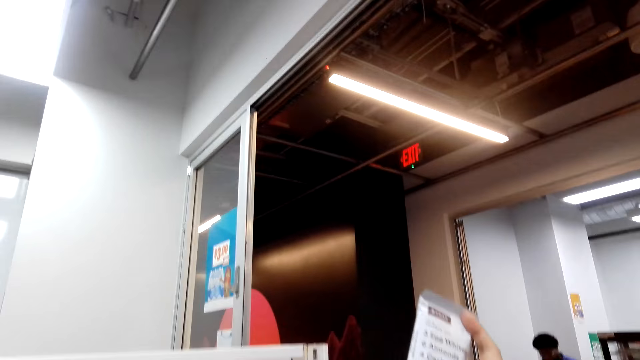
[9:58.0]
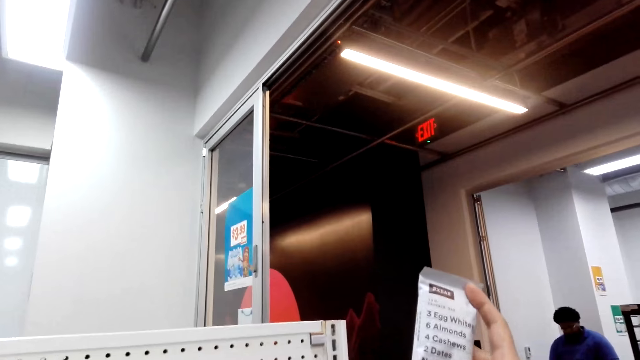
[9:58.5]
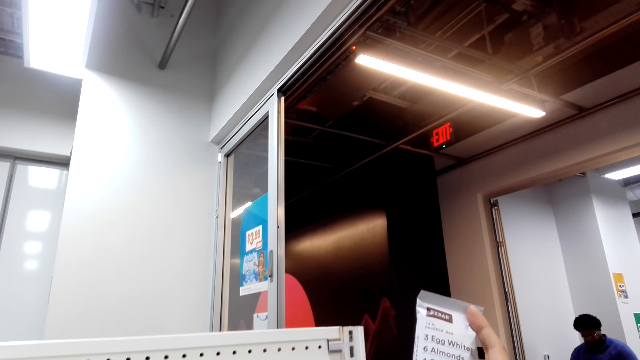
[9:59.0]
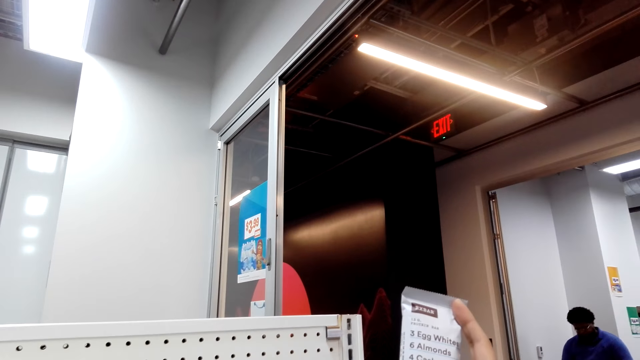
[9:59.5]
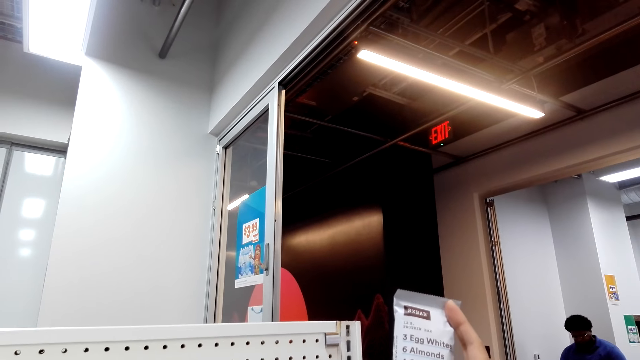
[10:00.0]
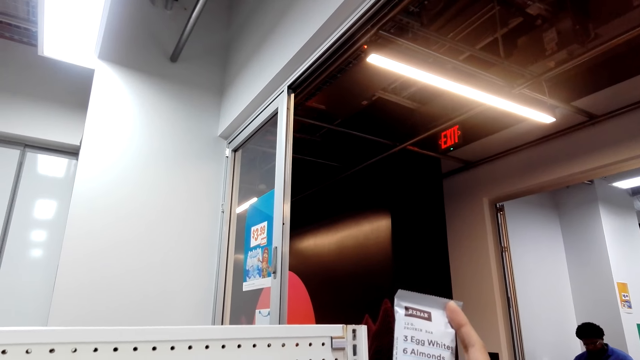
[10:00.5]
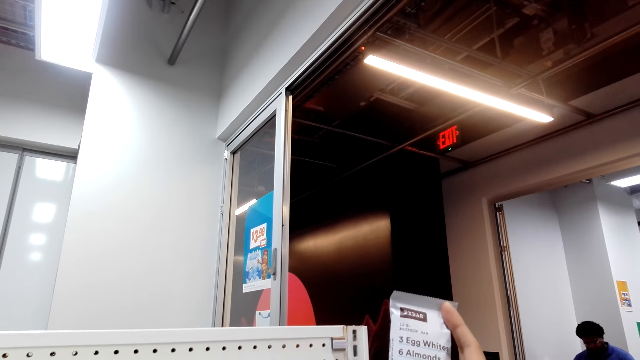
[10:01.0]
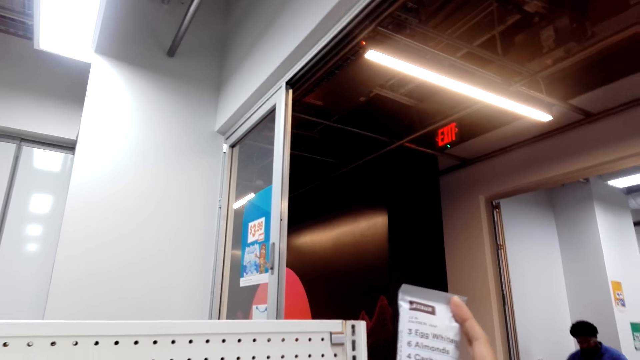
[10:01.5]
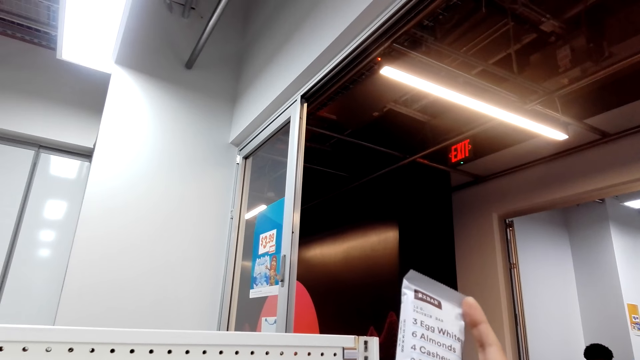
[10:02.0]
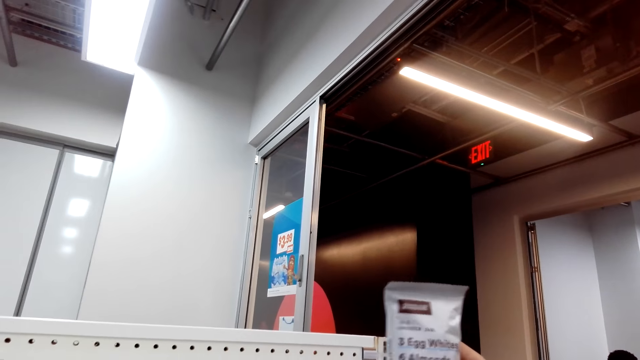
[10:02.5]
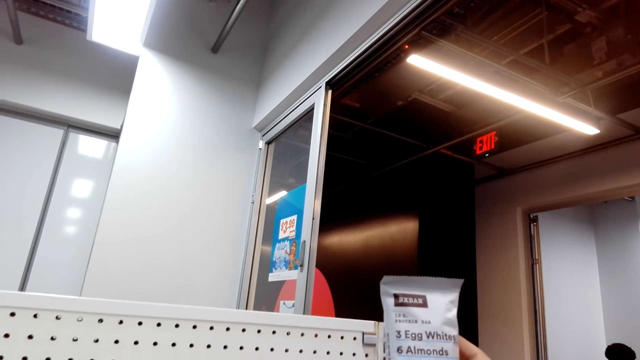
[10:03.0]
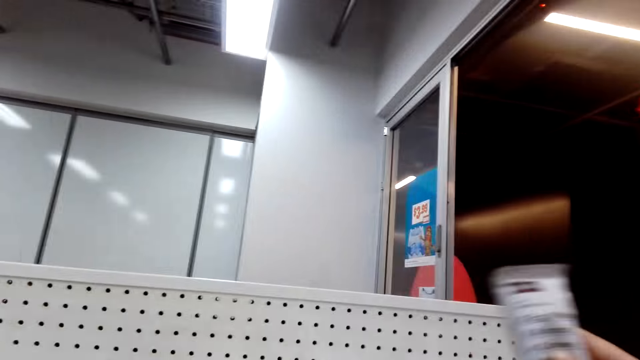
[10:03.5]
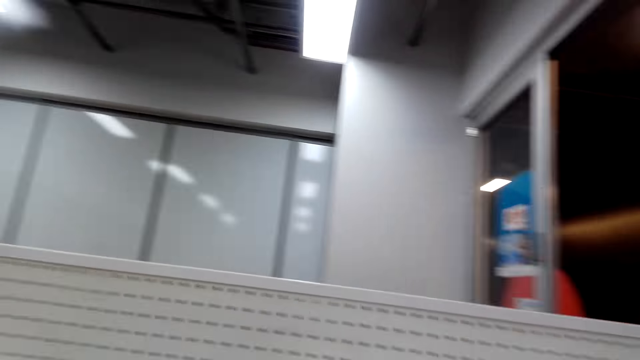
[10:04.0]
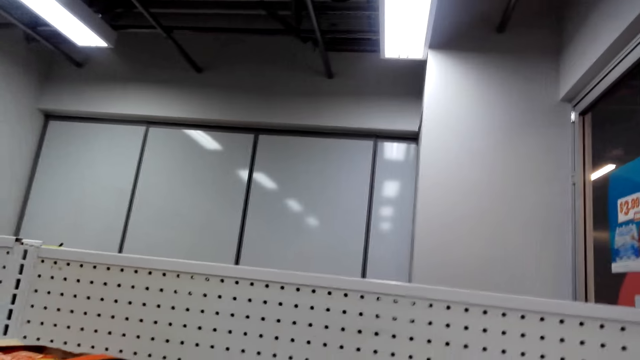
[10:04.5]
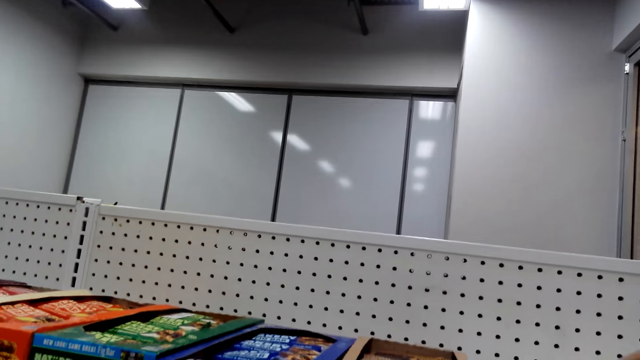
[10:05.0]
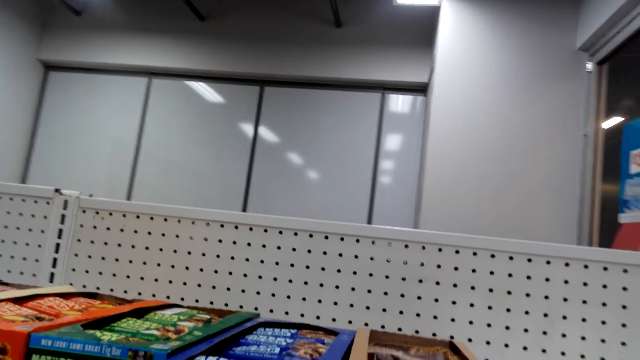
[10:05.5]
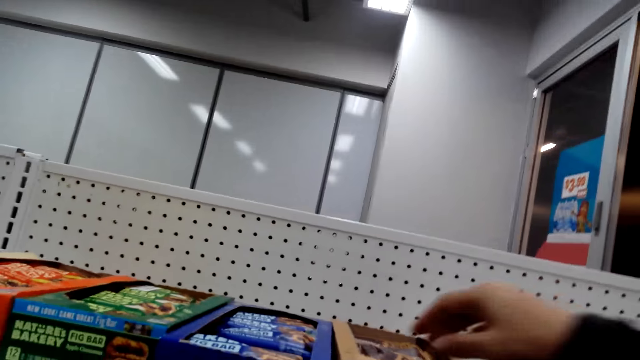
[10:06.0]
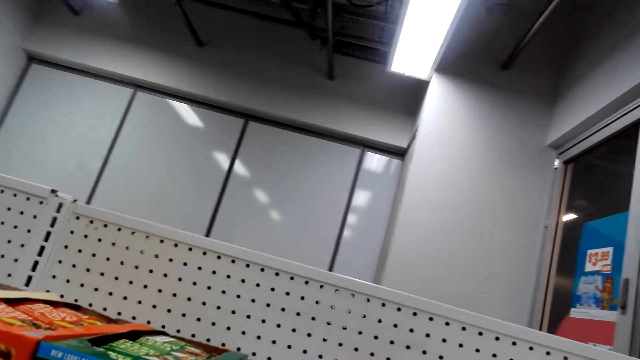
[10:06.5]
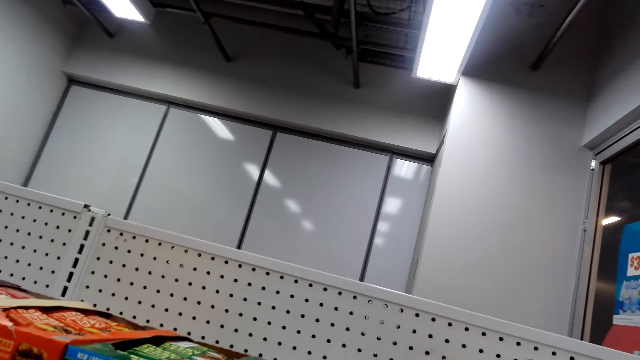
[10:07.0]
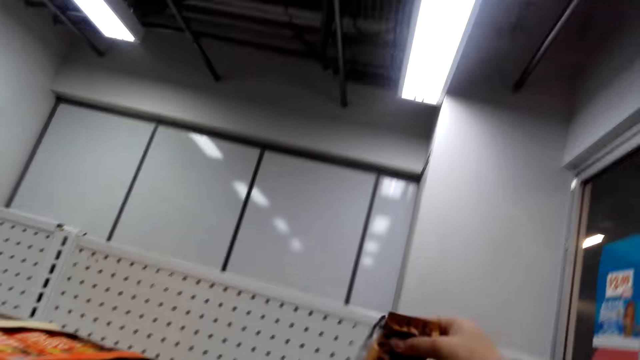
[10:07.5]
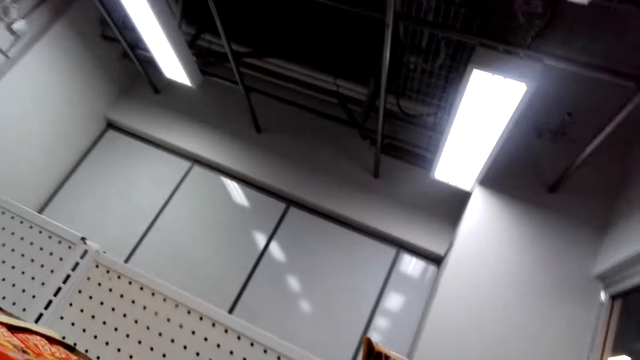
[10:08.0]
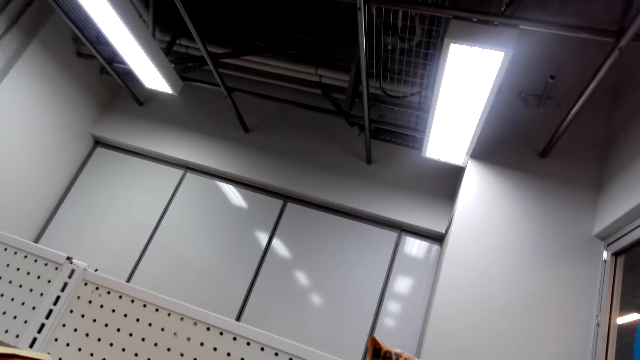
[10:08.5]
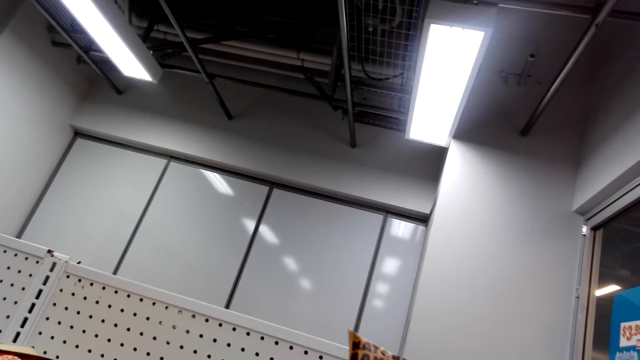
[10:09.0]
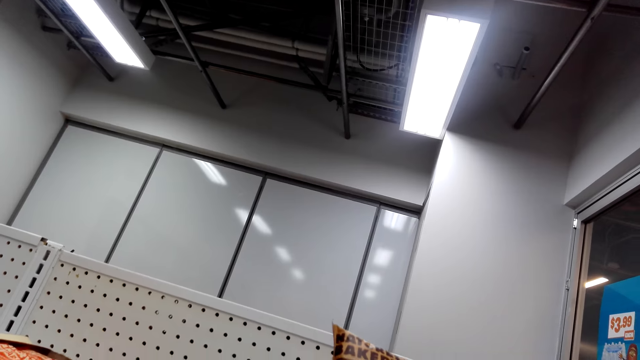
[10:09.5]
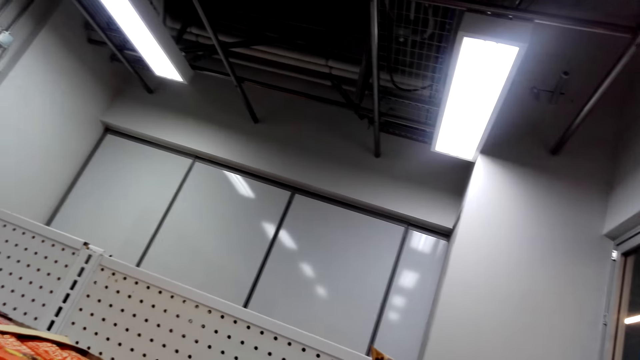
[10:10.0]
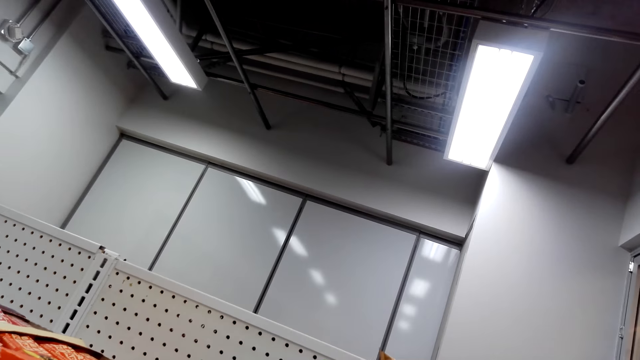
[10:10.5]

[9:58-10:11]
The camera wearer reads on the bar. They put the bar back to the shelf. They pick the nutrition bars from the shelf. They talk with a woman.

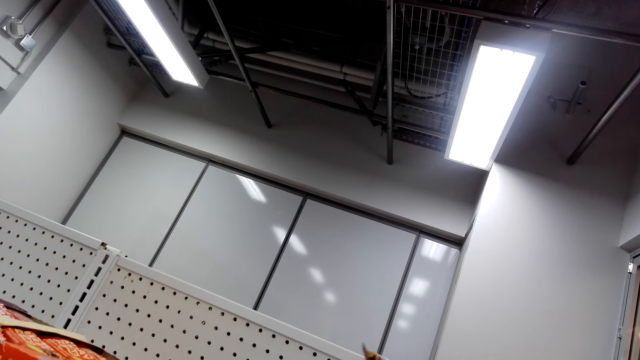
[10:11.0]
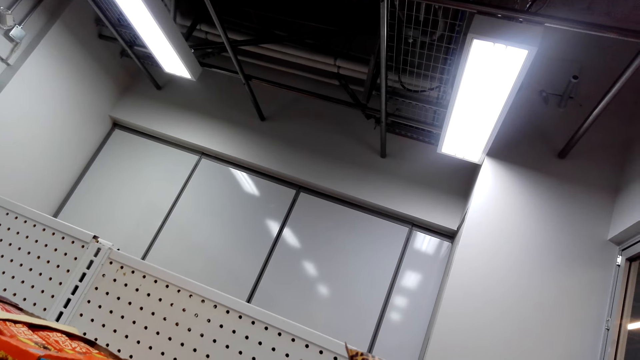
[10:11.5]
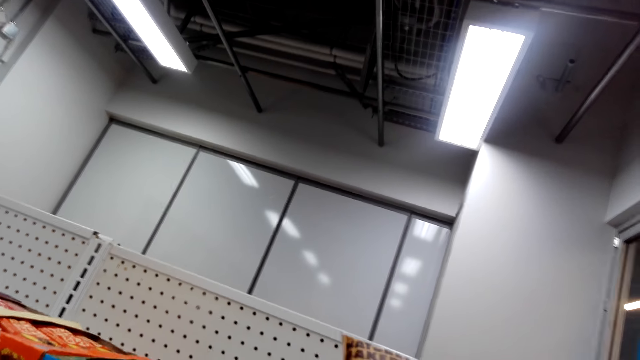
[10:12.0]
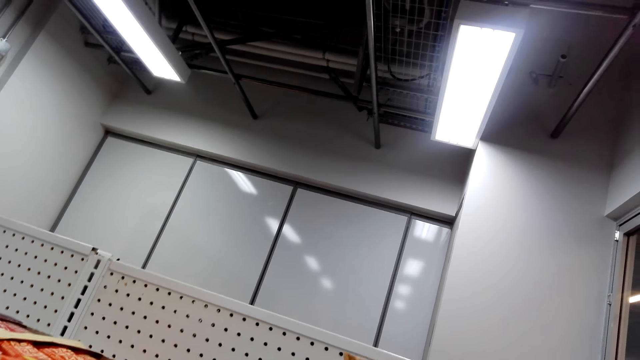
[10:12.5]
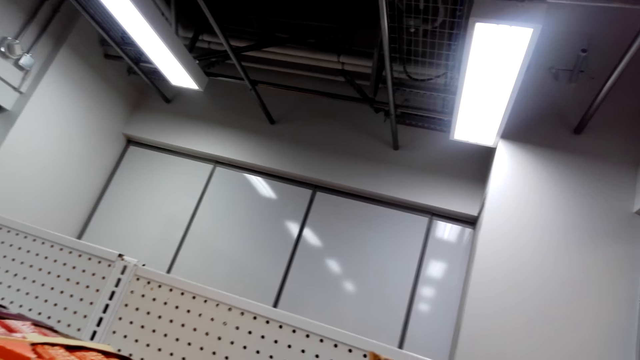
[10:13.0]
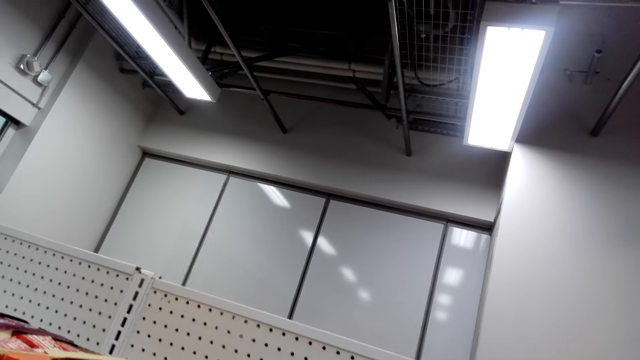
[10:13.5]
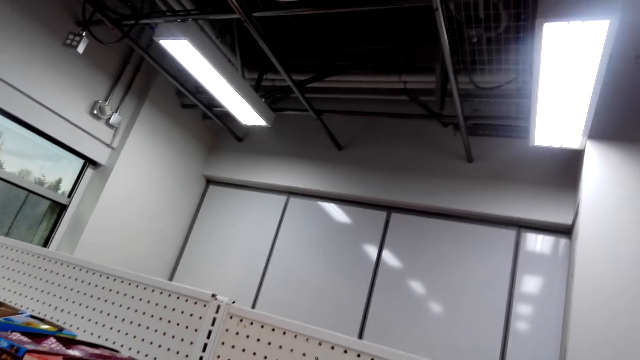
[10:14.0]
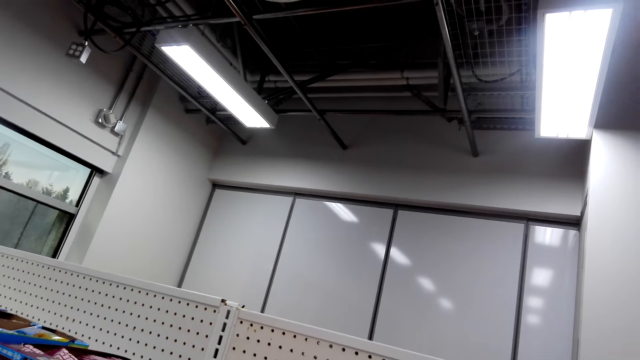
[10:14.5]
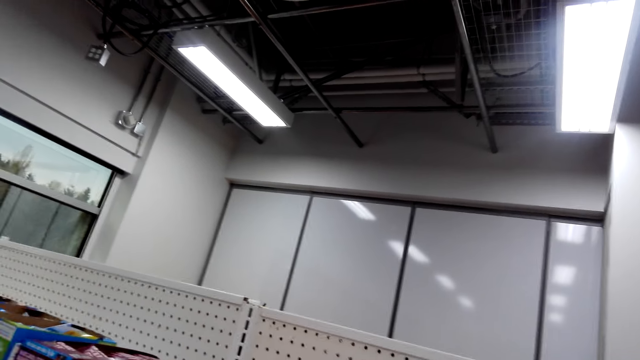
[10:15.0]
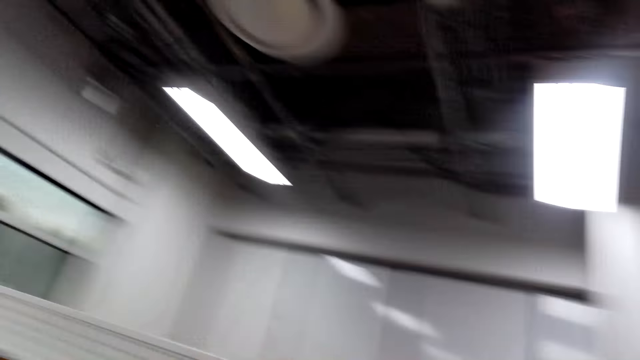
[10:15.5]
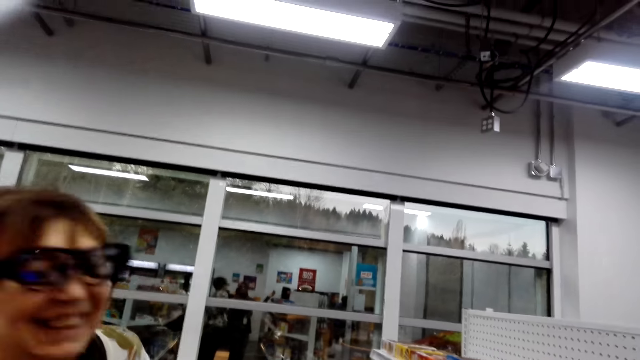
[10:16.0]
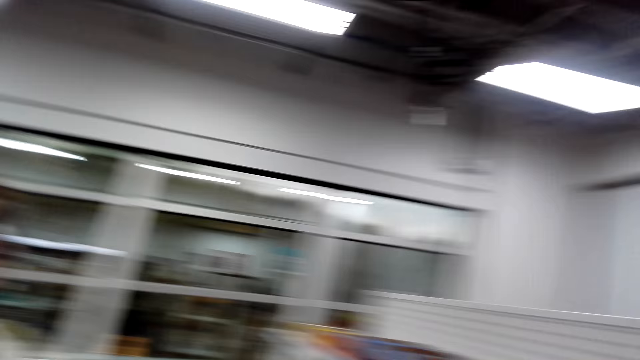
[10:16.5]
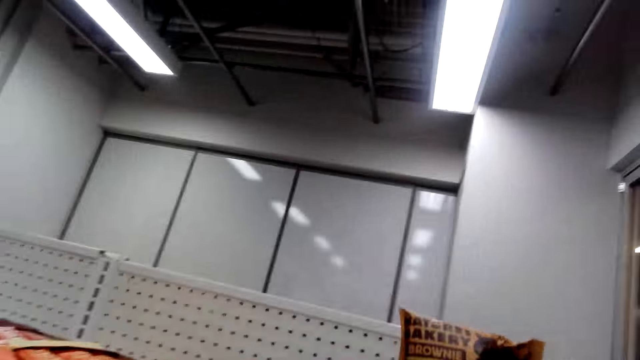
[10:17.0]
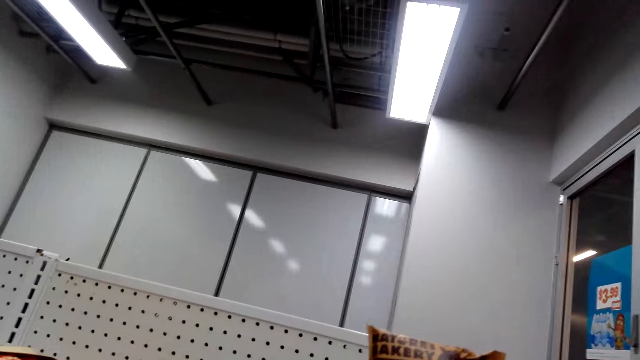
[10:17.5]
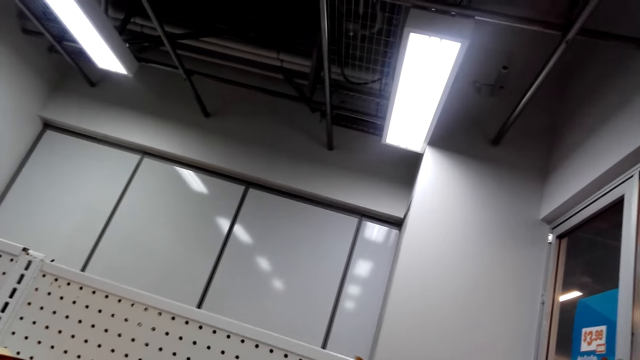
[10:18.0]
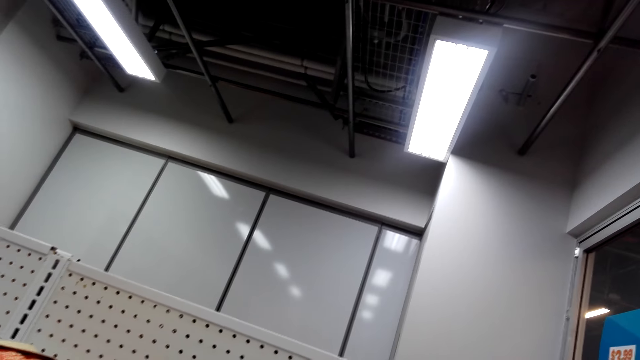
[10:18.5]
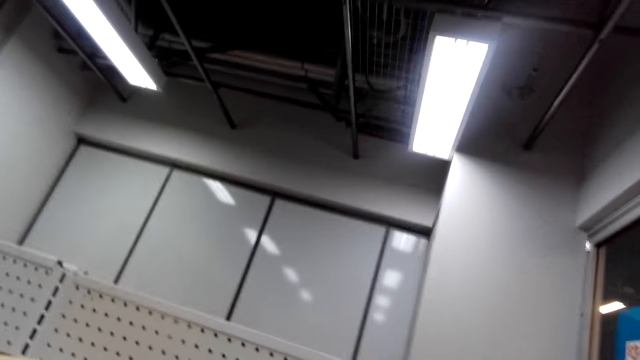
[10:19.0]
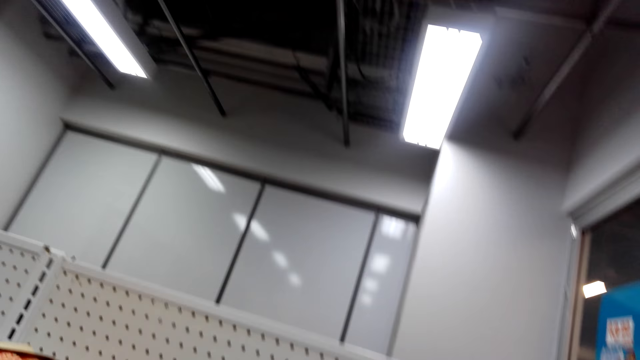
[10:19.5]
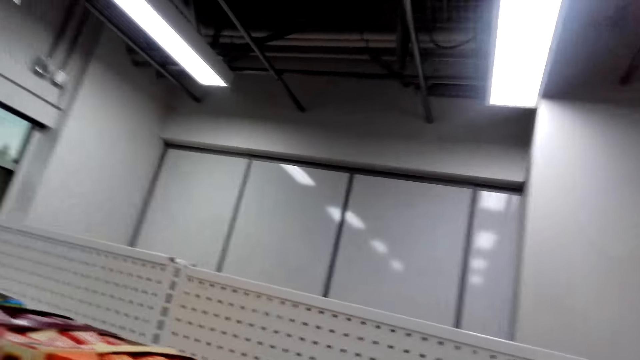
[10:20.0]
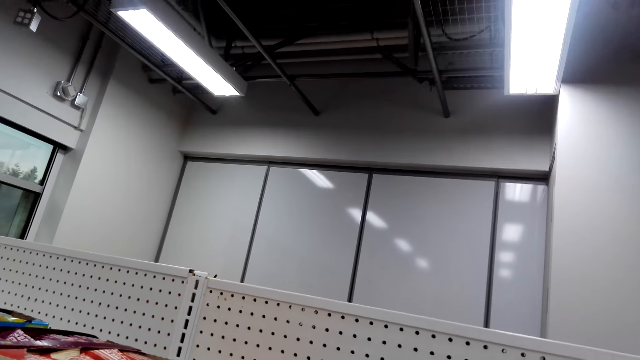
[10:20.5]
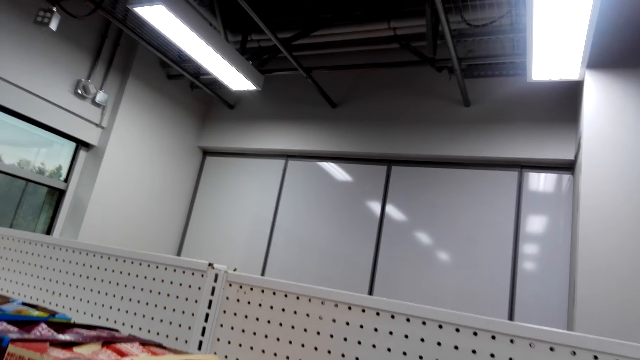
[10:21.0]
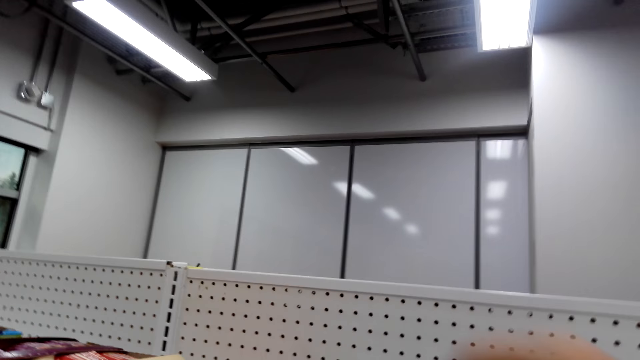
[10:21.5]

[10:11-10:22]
A person stands in the supermarket.
